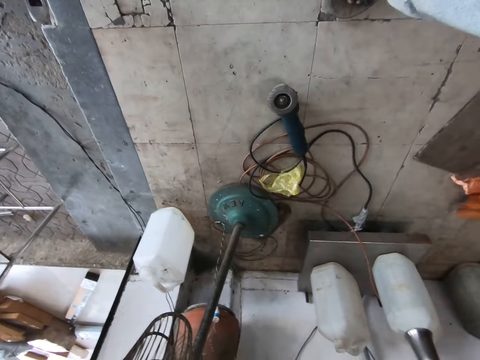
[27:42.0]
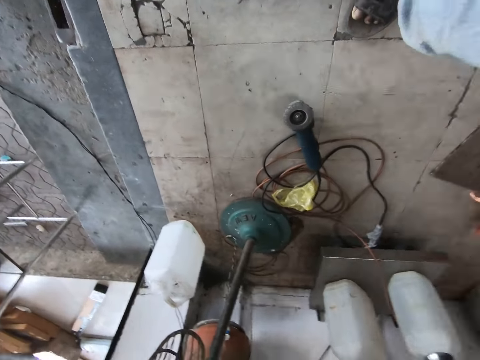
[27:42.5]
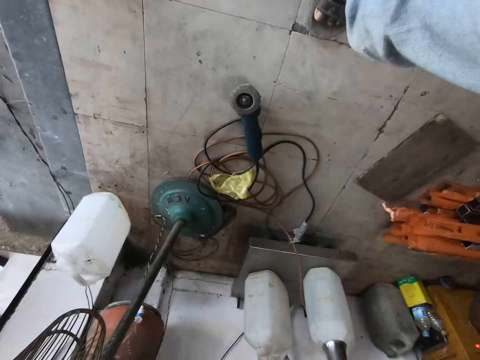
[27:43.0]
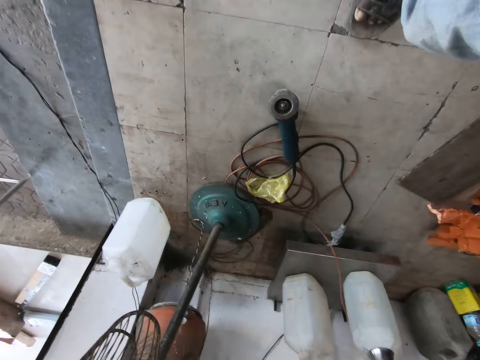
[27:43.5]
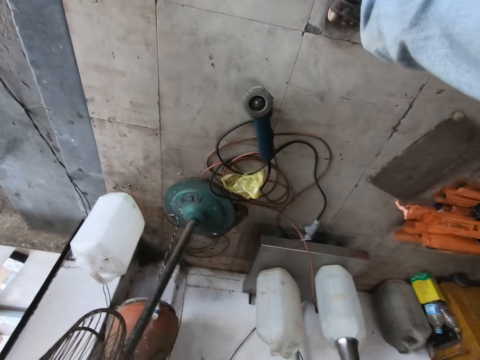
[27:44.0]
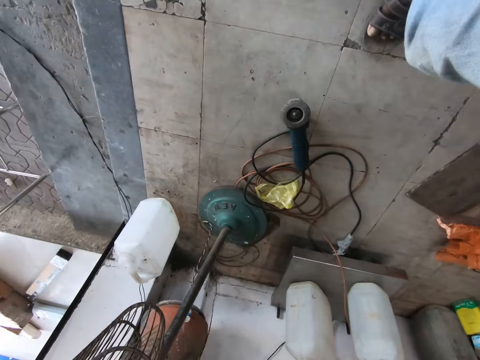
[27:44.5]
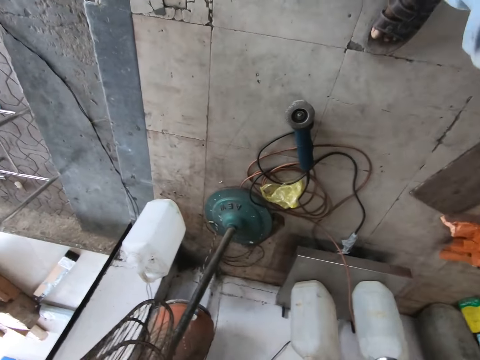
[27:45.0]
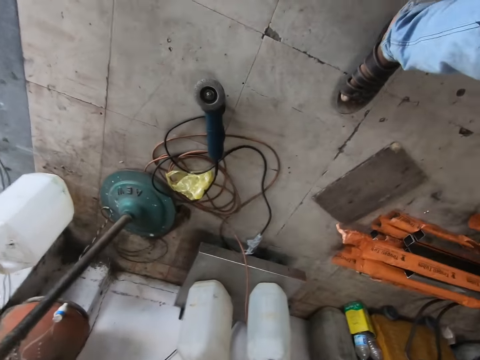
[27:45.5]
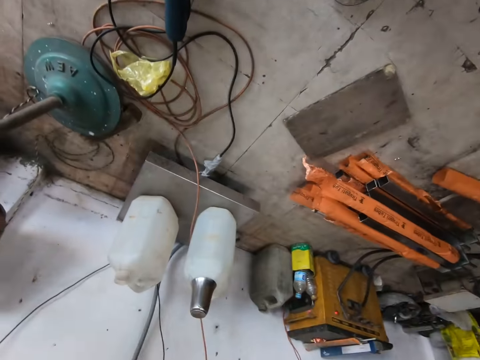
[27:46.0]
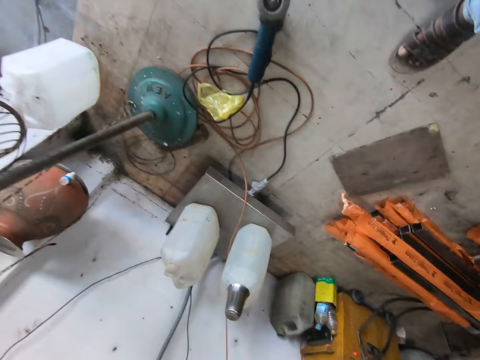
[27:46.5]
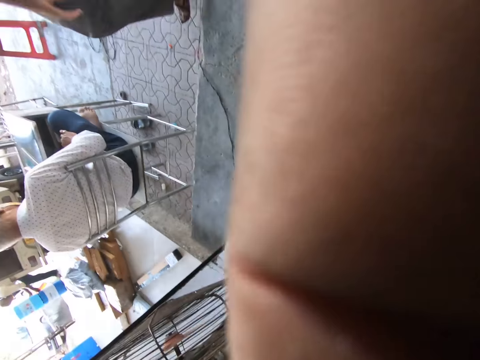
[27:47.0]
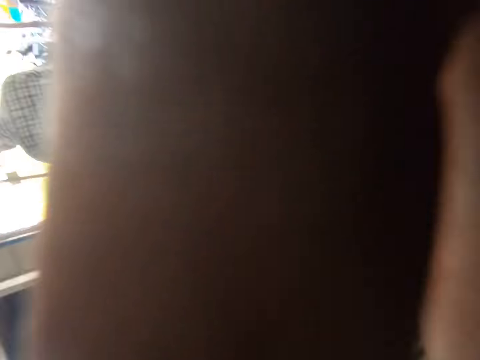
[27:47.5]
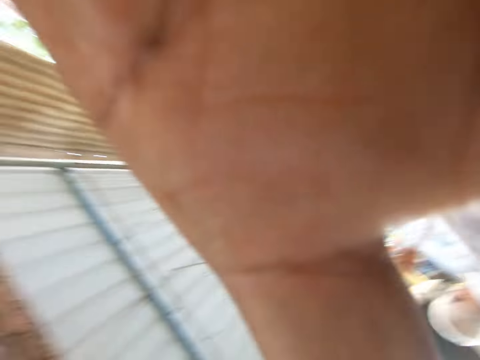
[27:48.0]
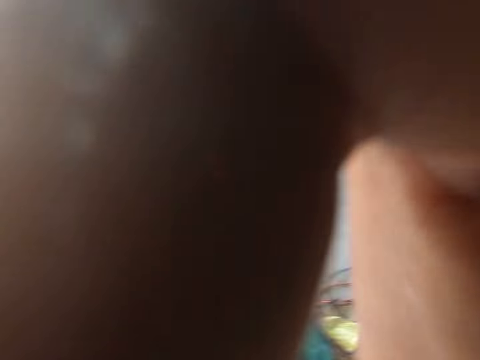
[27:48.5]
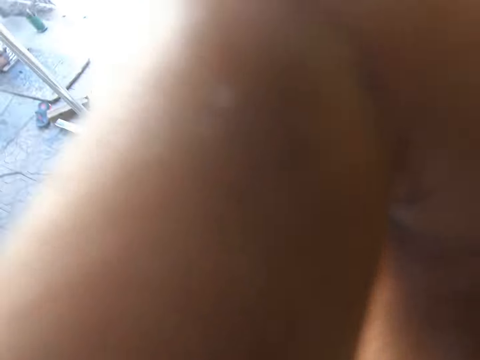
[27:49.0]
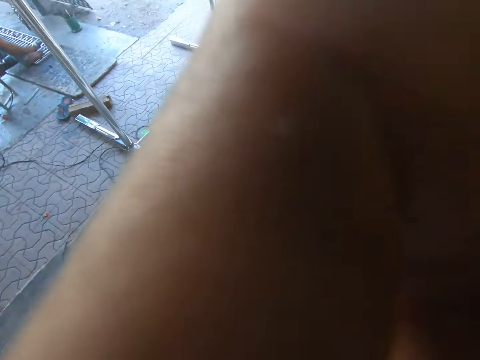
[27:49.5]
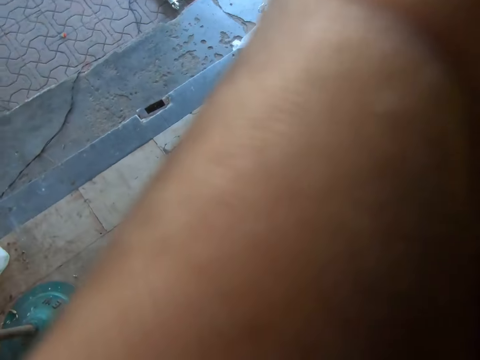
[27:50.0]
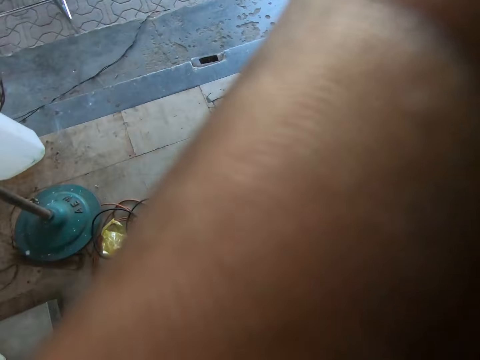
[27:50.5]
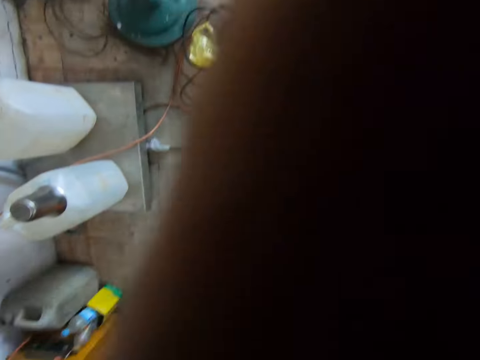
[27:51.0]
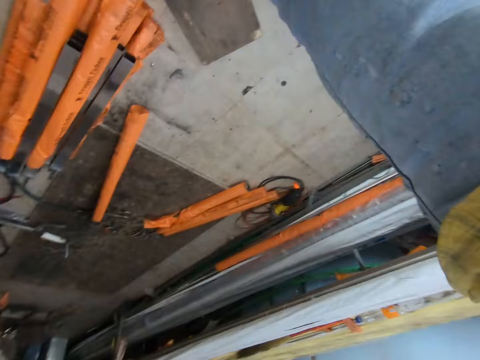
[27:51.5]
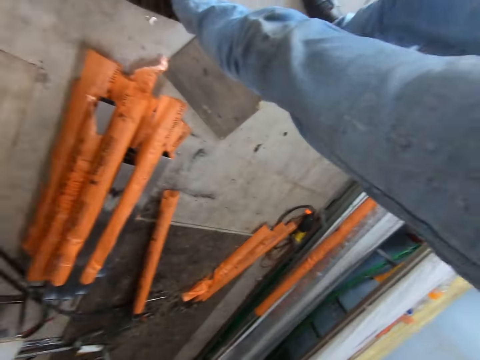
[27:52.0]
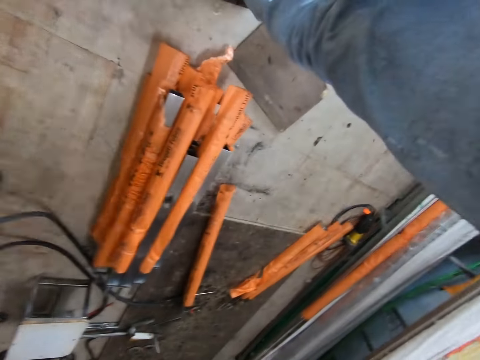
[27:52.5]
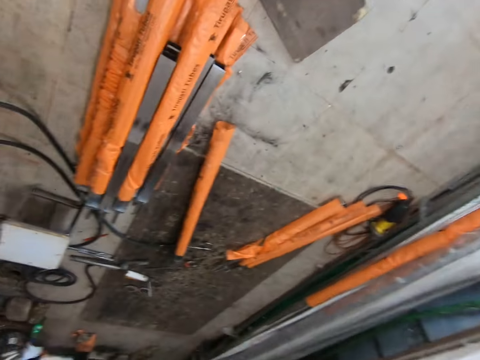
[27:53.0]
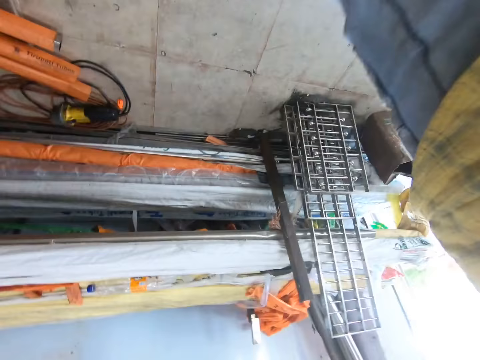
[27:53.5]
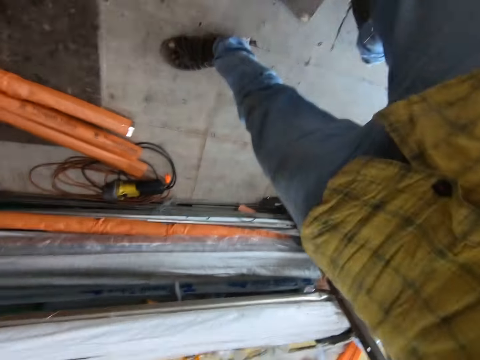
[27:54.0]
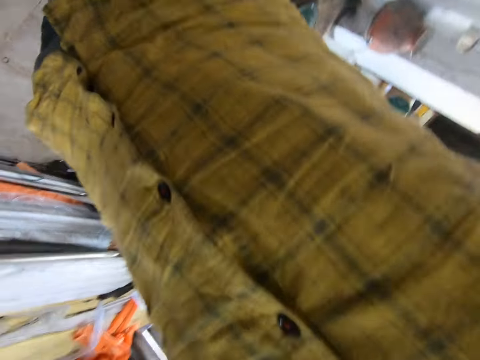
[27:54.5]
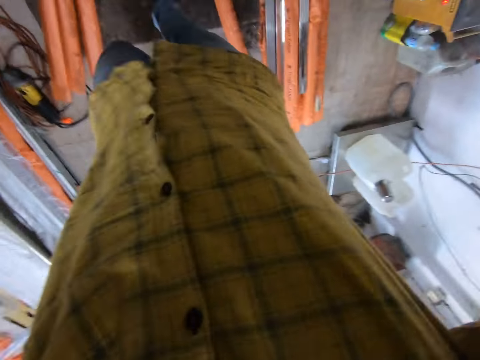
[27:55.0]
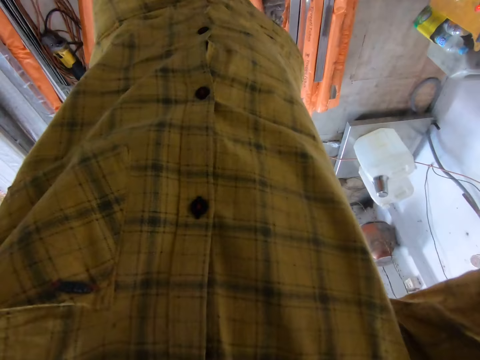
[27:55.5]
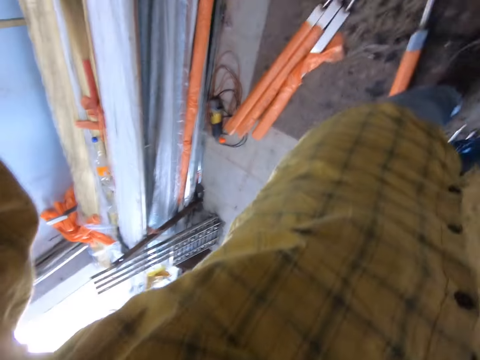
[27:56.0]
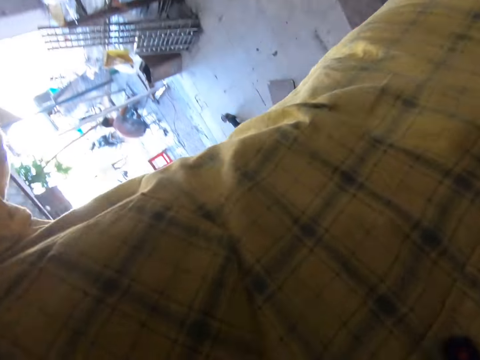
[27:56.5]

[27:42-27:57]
The camera wearer shakes the camera. They adjust the camera. They look around. They hold the camera with both hands.

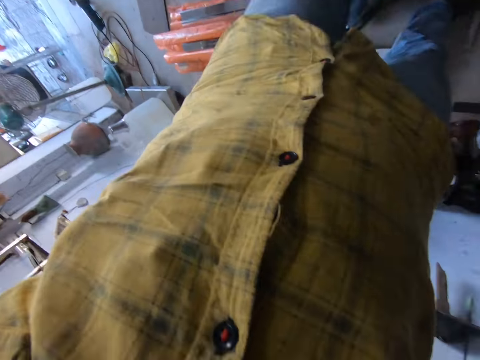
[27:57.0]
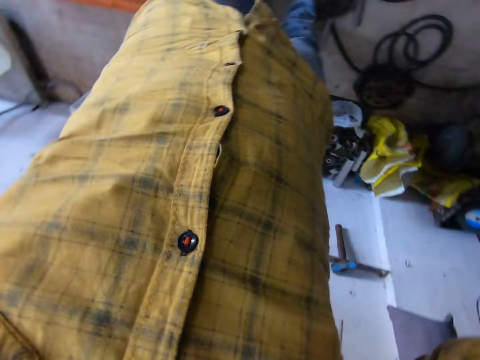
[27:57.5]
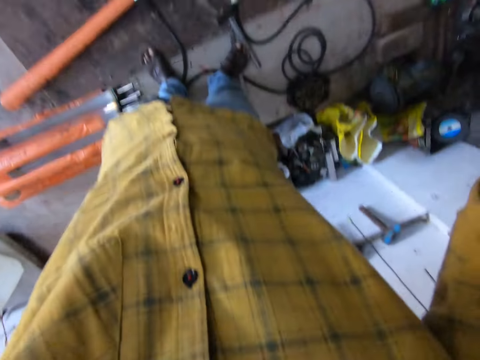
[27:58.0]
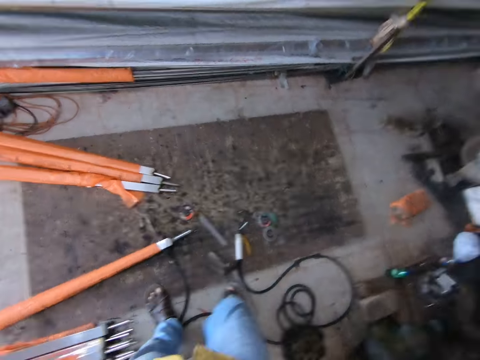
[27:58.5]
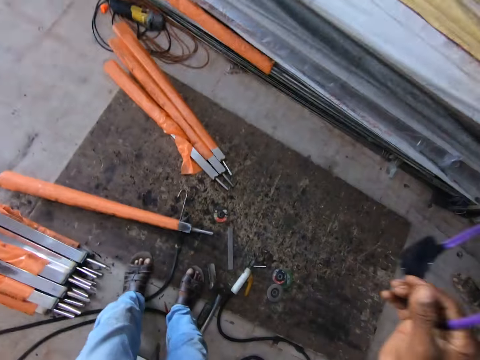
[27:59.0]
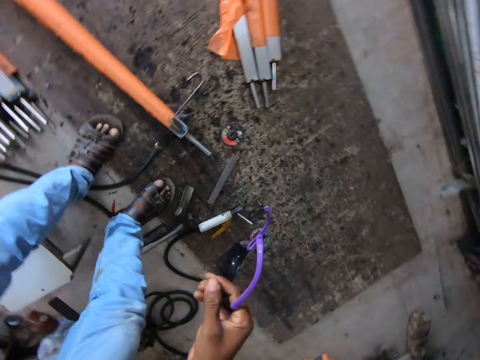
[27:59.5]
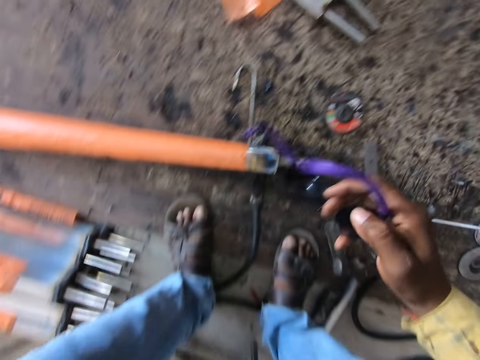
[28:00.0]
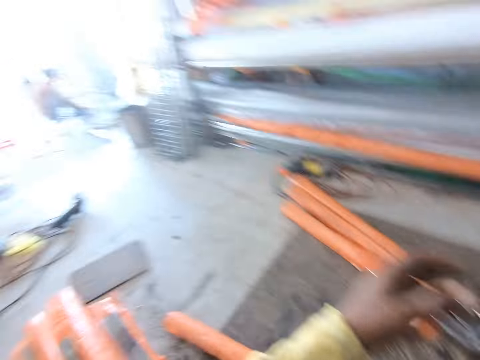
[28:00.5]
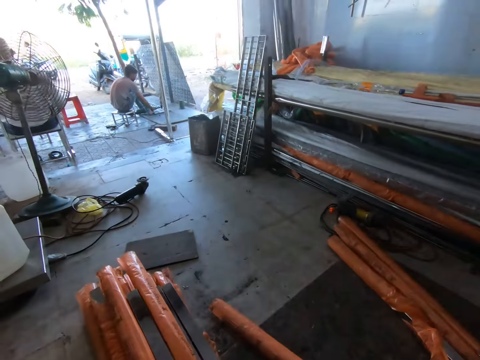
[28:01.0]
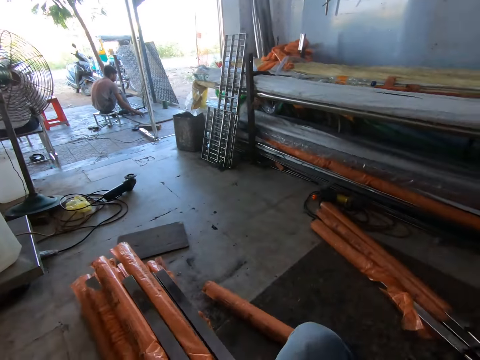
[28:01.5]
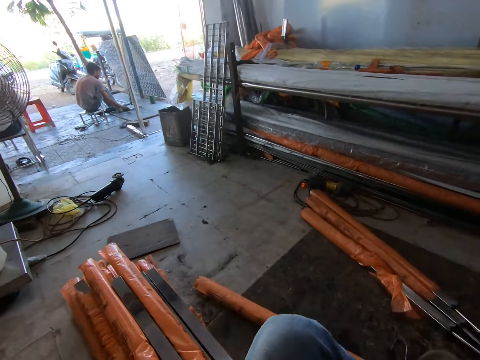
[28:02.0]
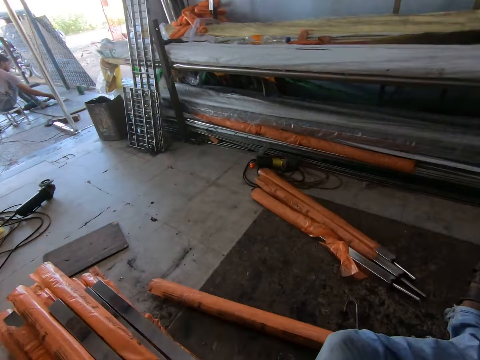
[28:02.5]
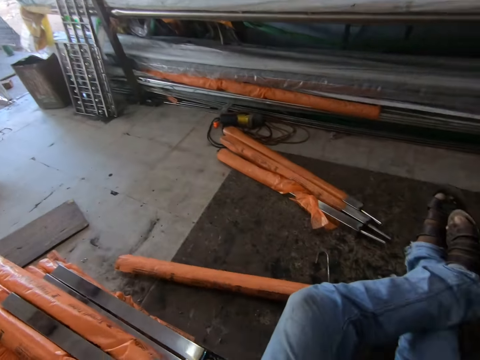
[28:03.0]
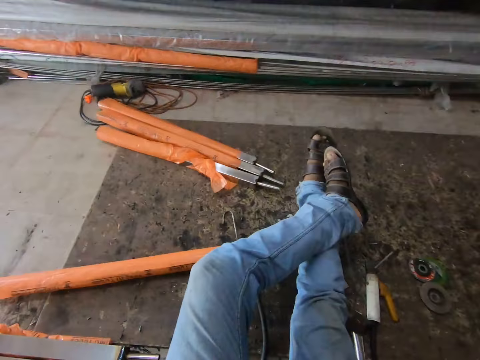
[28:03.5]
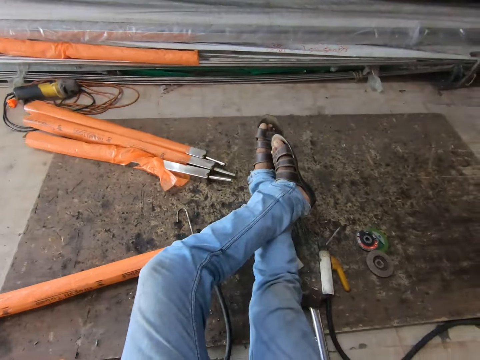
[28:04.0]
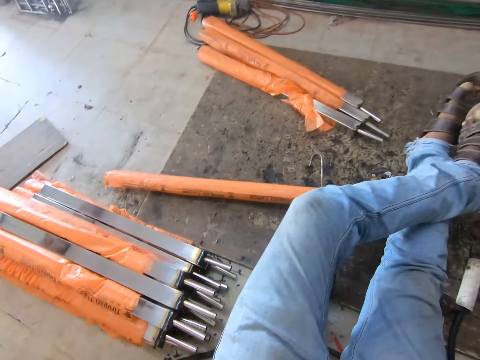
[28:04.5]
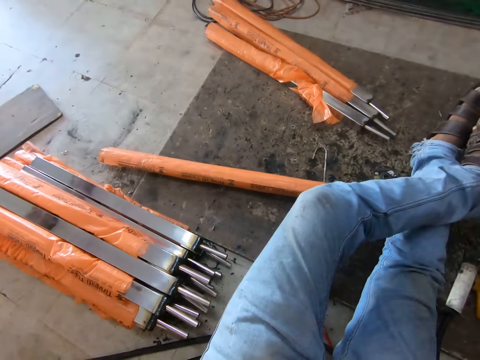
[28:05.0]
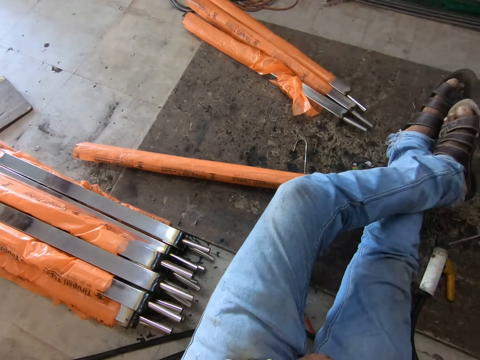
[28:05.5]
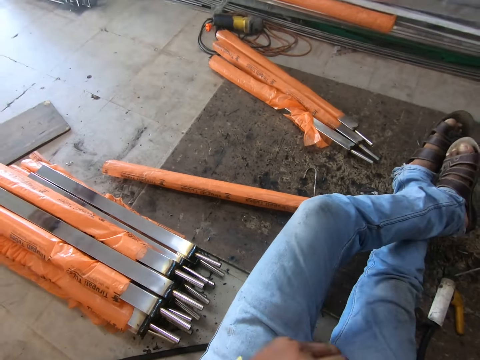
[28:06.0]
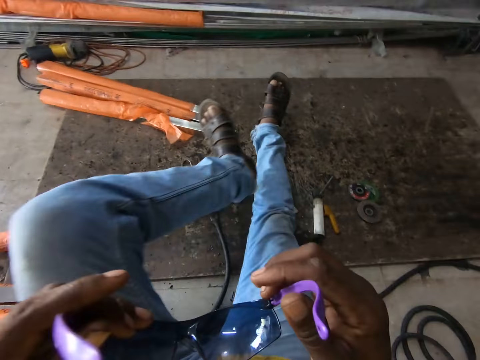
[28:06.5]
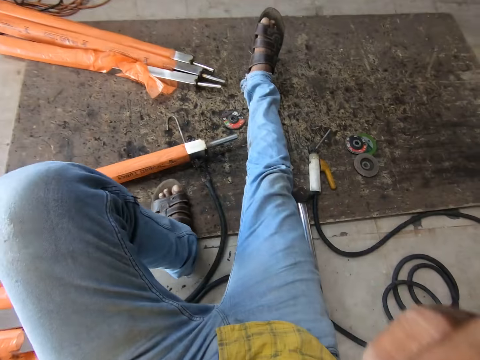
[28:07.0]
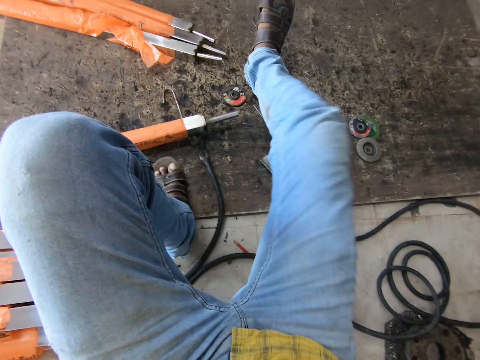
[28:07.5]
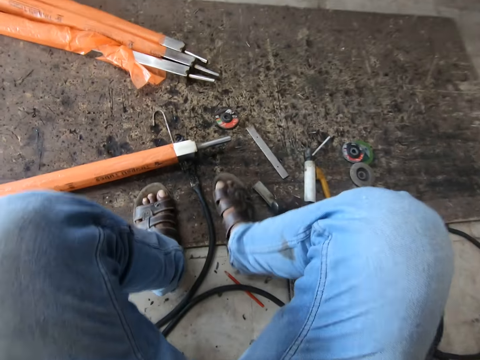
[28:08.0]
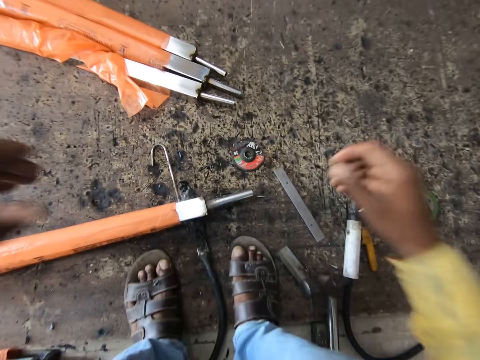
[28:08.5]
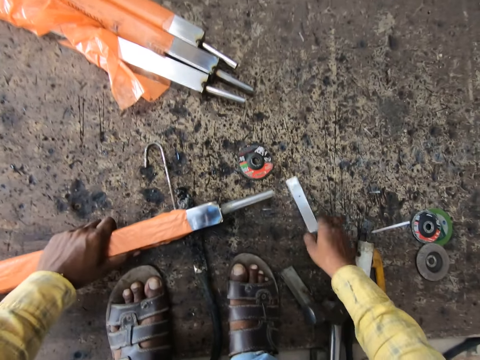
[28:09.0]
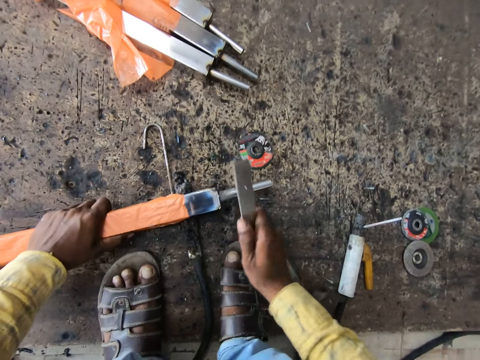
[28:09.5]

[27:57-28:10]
The camera wearer places the camera on the head with both hands. They hold the glasses. They look around. They look down. They put on the glasses. They pick up a Tirupati tube. They pick up a metal.
